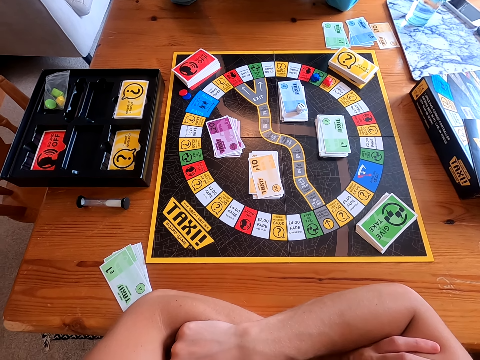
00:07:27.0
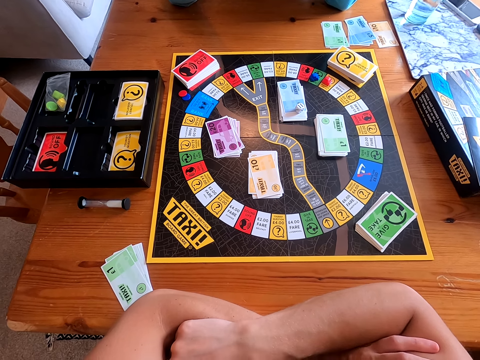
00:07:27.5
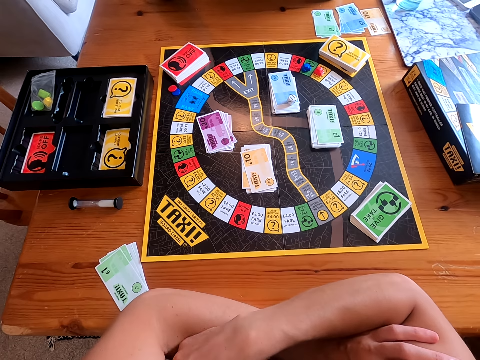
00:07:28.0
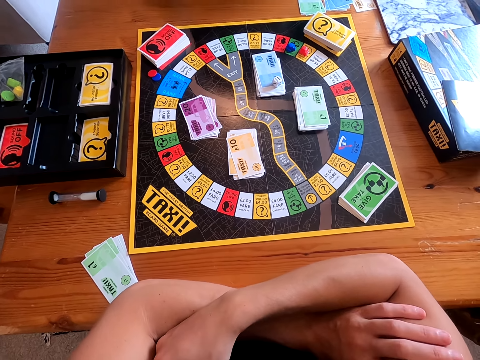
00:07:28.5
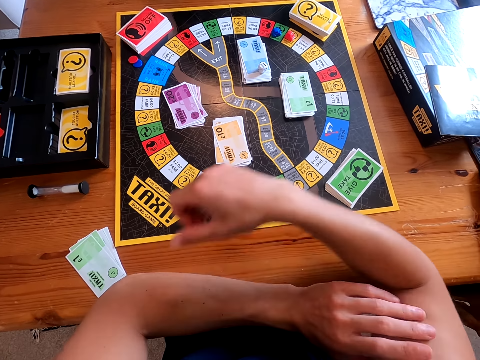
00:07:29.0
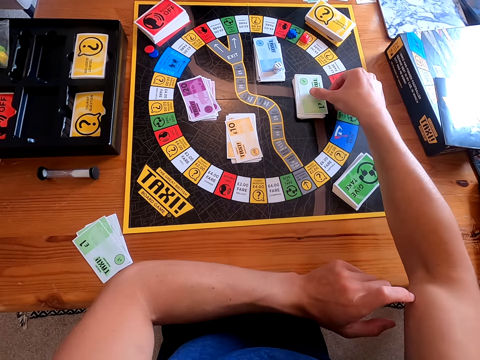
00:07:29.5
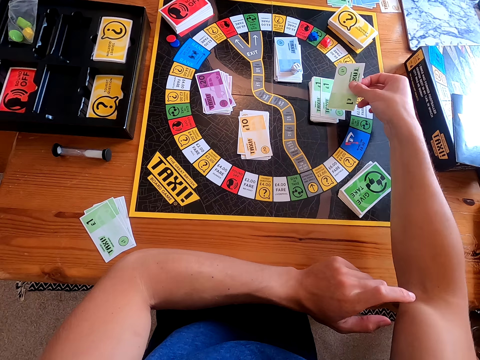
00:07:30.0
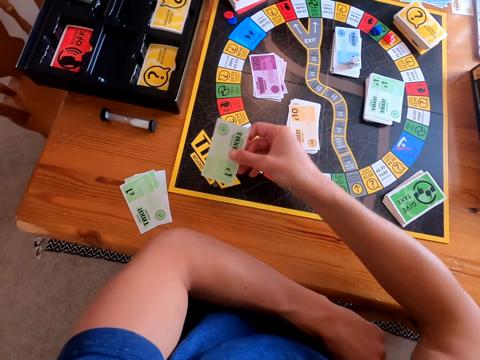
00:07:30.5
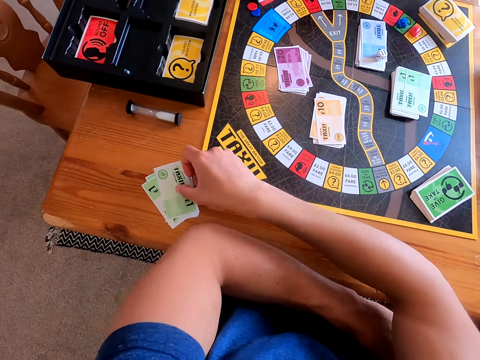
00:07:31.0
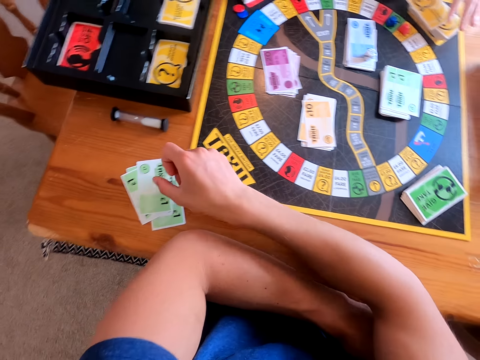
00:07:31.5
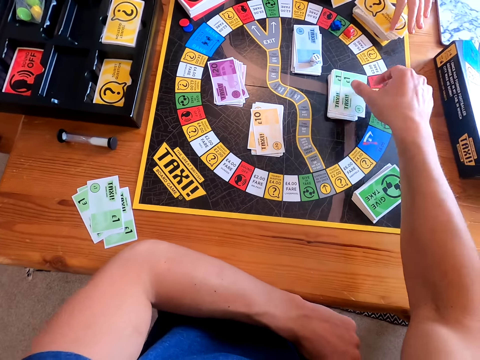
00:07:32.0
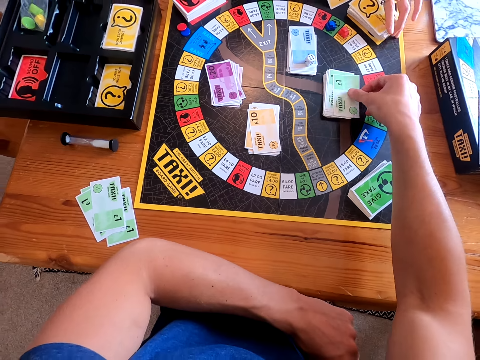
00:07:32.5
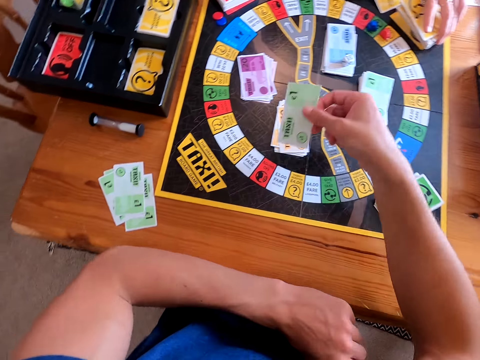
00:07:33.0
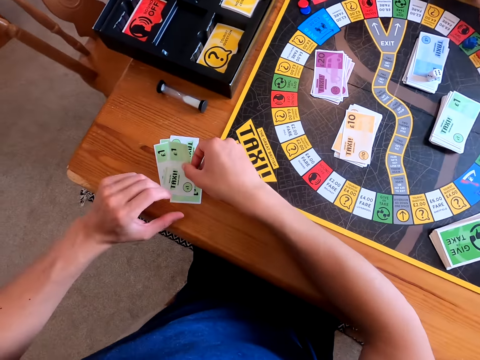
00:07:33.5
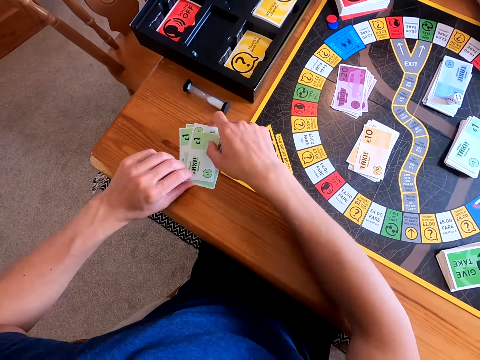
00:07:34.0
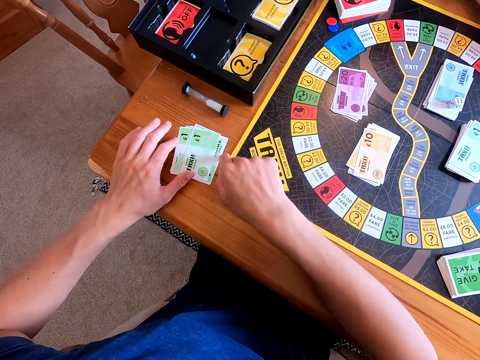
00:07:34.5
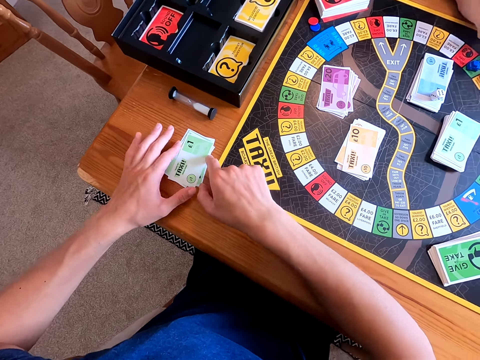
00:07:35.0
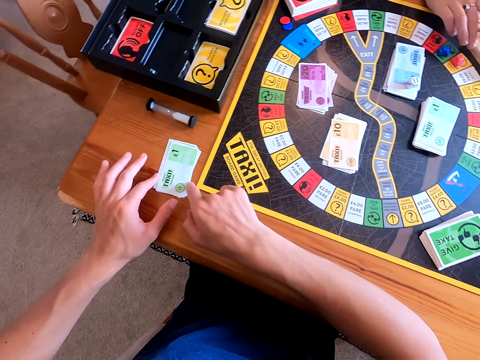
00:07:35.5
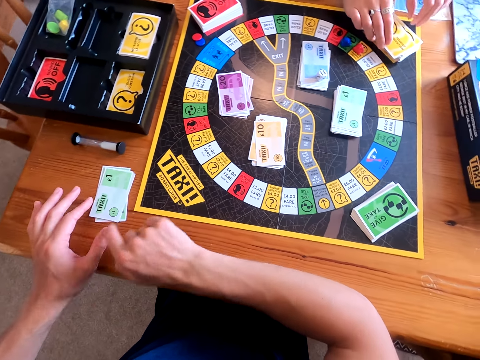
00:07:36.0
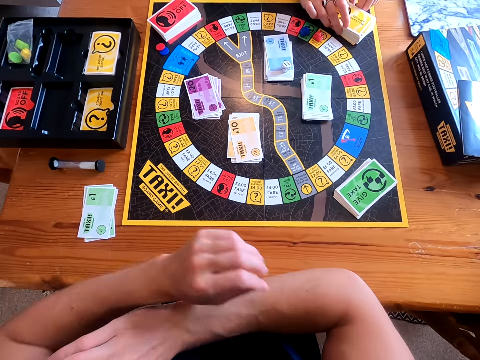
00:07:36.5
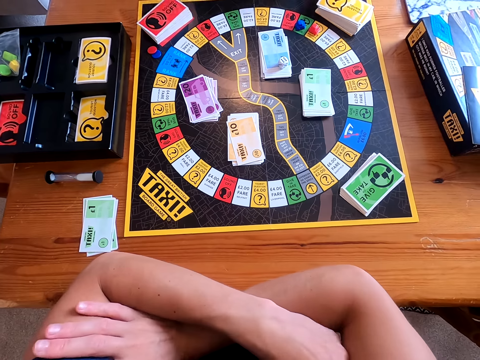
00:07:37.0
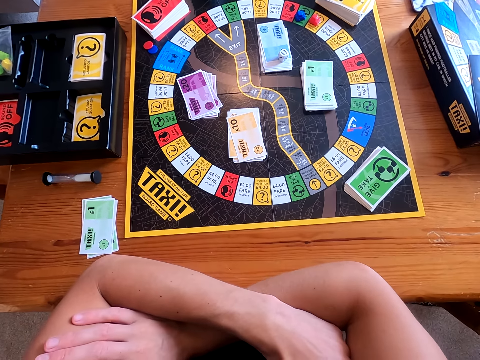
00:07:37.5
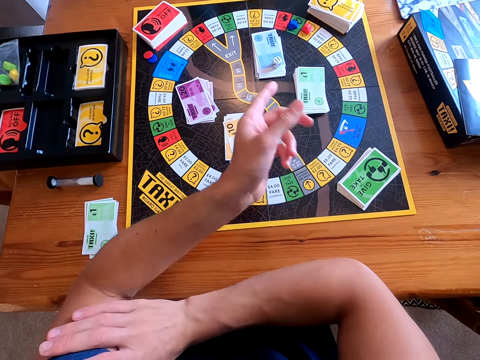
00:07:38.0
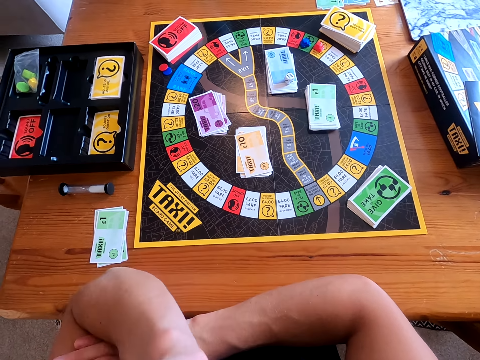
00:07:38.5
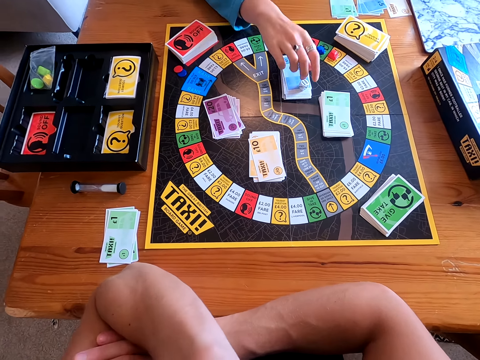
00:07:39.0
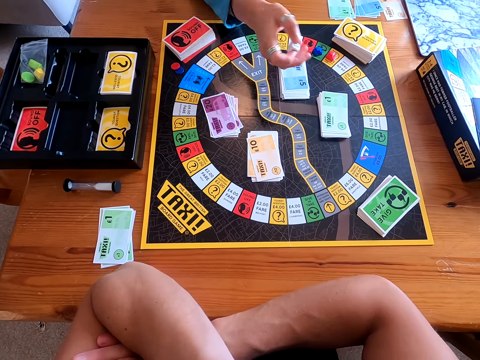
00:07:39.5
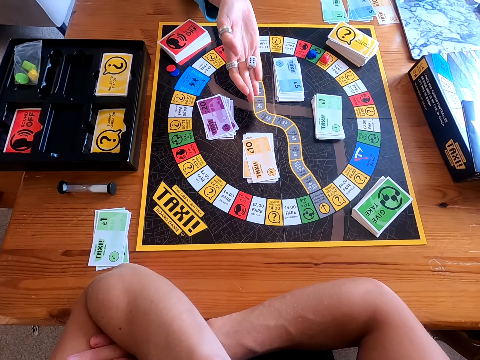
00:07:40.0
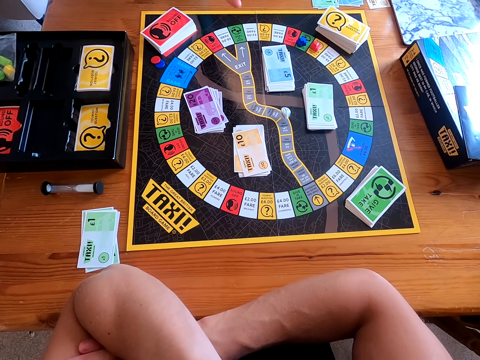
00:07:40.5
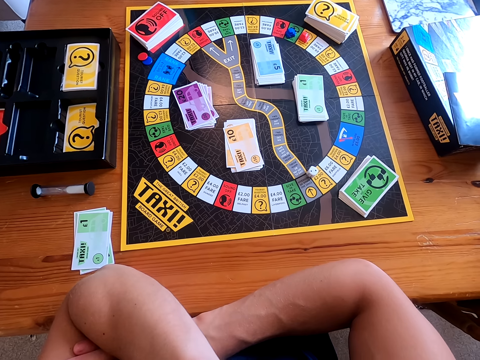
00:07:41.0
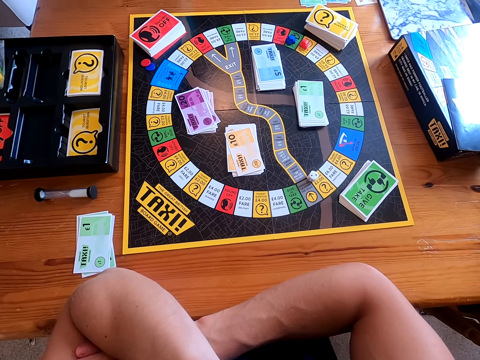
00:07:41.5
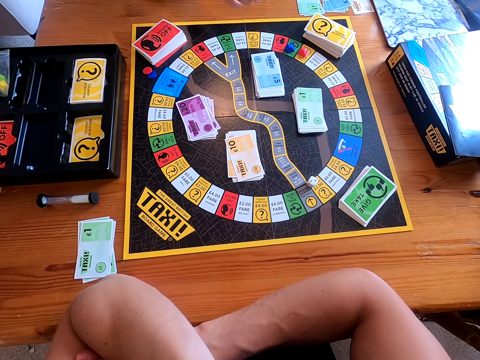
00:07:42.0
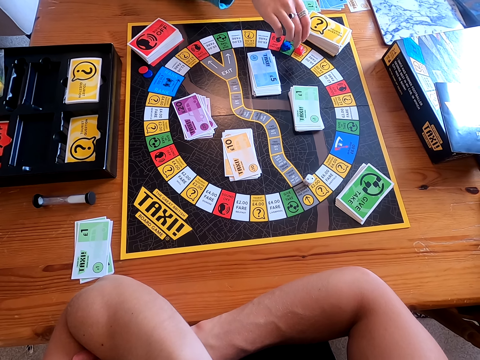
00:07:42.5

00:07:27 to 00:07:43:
The camera wearer picks a card from the board. They place the card on the table. They pick a card from the board. They place the card on the table. They hold cards. They point at a woman. The woman picks a dice from the board. The woman throws the dice on the board.

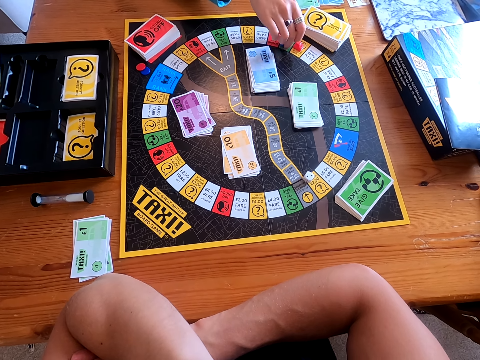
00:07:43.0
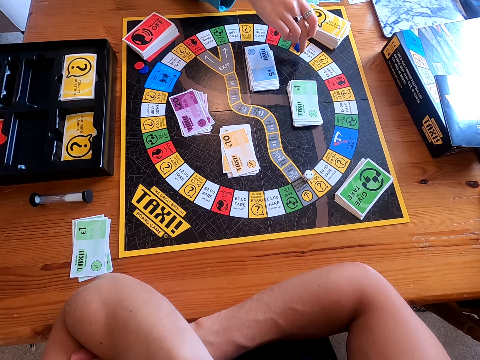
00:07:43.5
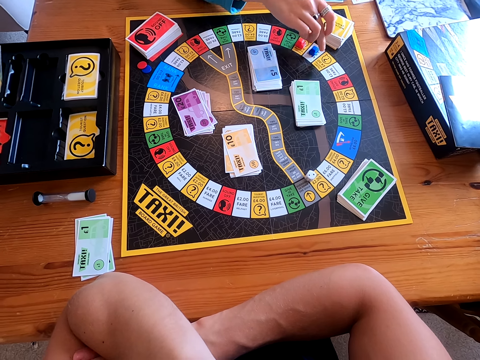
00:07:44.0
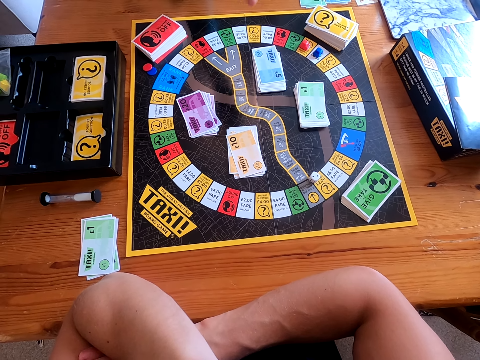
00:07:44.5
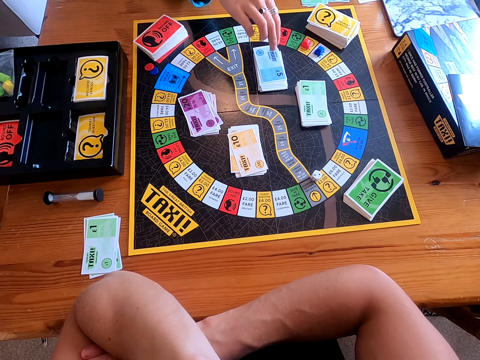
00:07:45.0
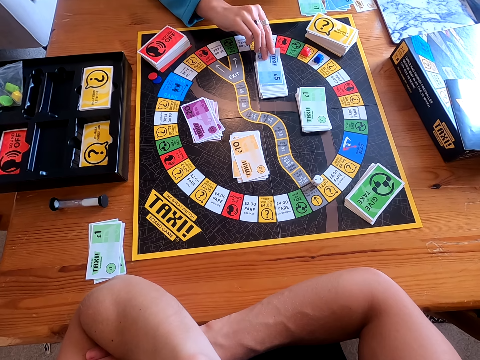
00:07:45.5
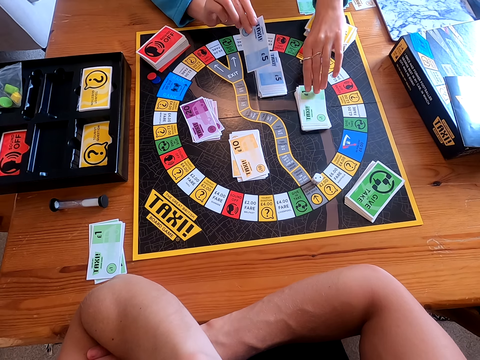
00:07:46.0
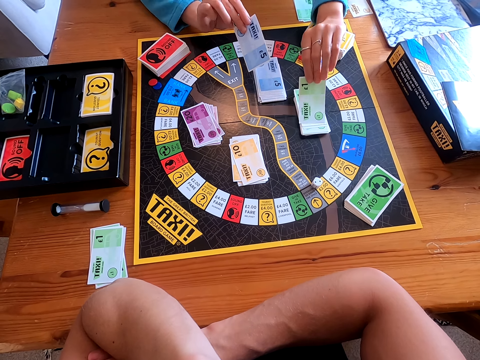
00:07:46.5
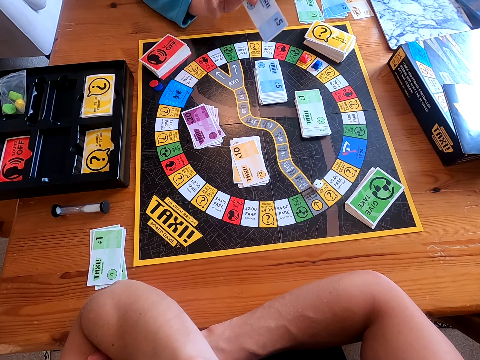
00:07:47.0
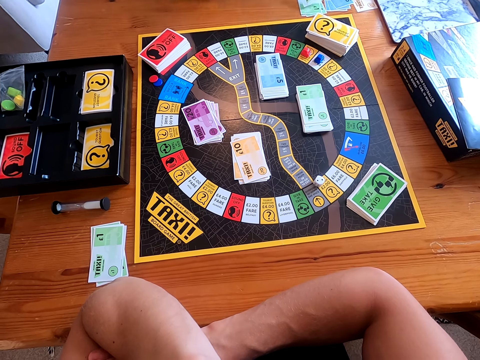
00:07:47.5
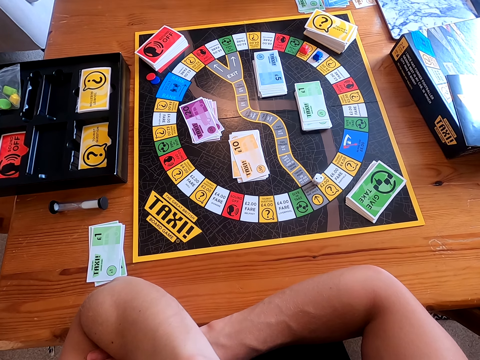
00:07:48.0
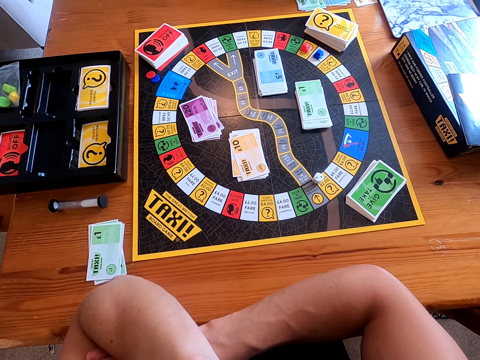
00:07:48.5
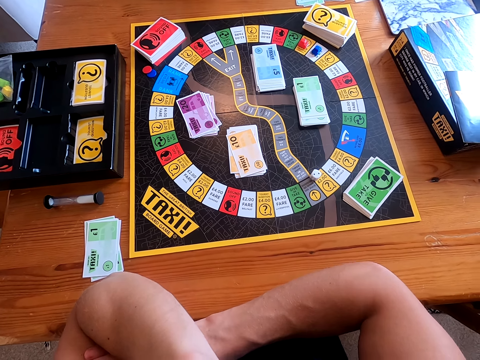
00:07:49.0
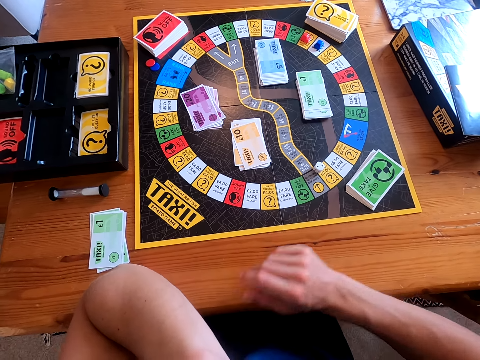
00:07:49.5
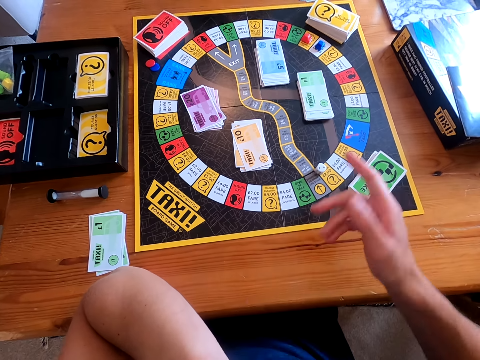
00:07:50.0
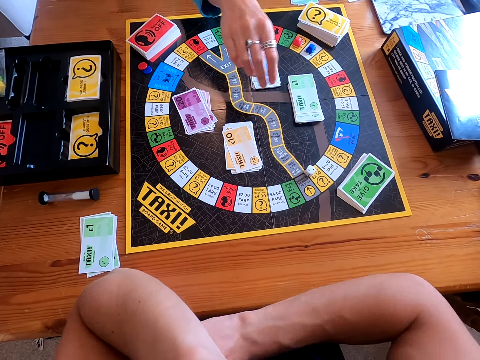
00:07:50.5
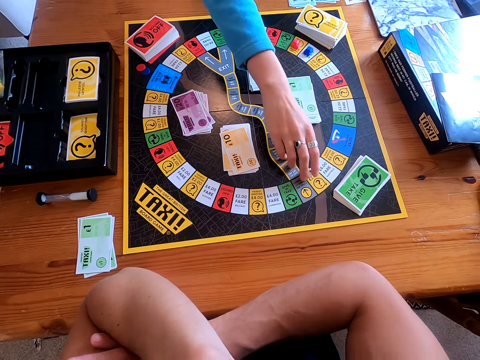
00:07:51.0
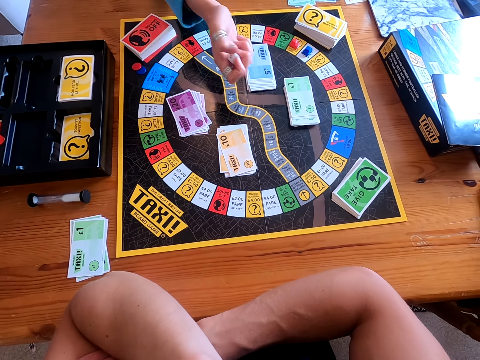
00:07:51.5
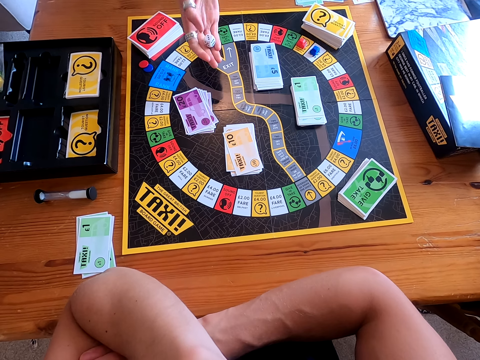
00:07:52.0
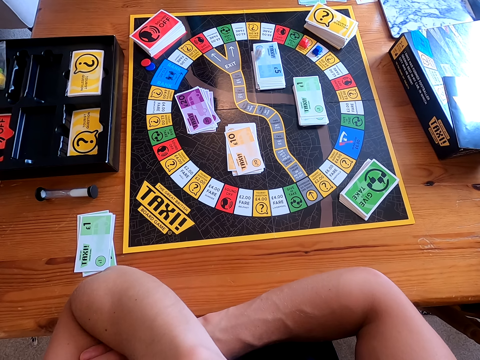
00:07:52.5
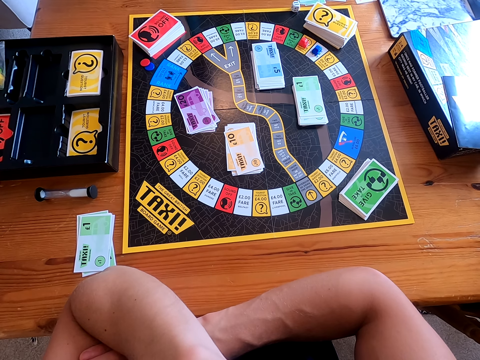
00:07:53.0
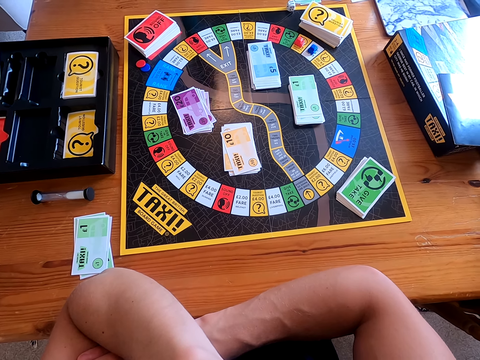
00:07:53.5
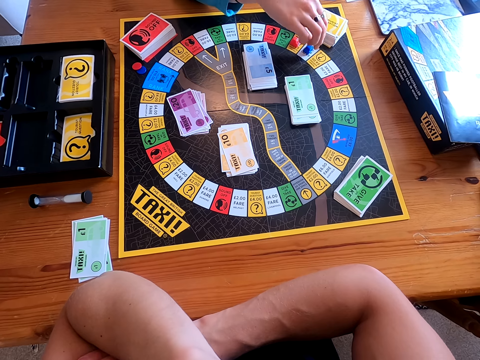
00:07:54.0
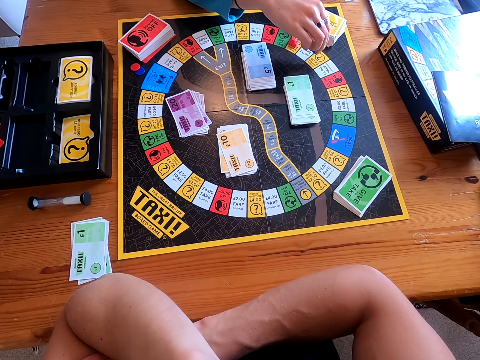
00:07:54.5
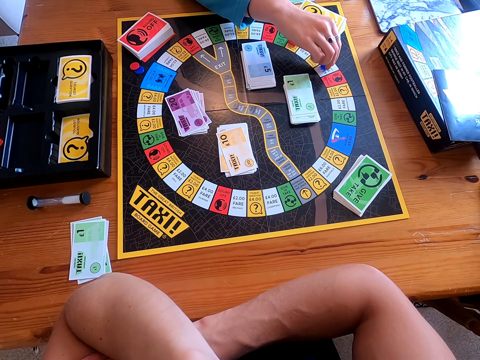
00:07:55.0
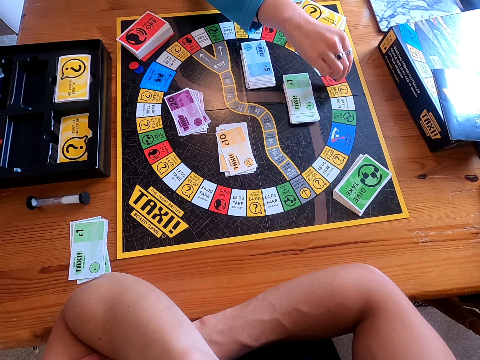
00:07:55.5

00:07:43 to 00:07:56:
A woman moves the dice or piece on the board. The woman picks cards from the board with both hands. The woman places the cards on the table. The camera wearer points at the dice. The woman picks a dice from the board. The woman throws the dice on the board. The woman moves the piece on the board forward.
